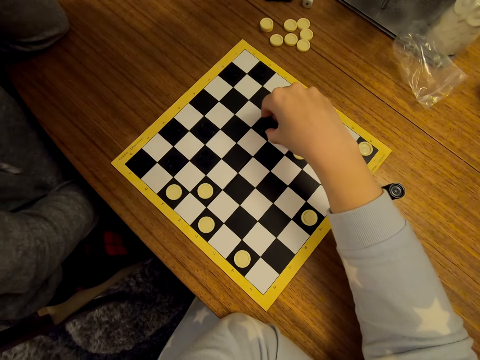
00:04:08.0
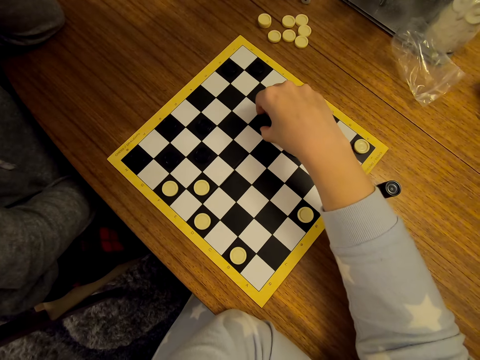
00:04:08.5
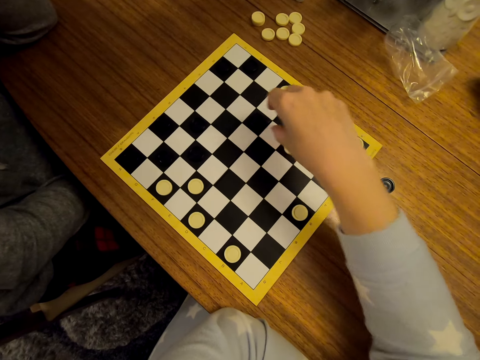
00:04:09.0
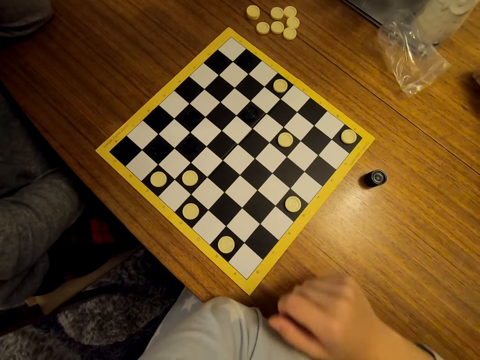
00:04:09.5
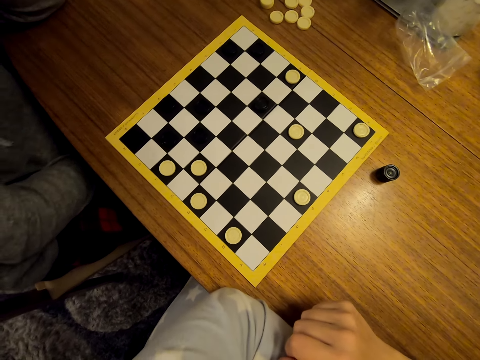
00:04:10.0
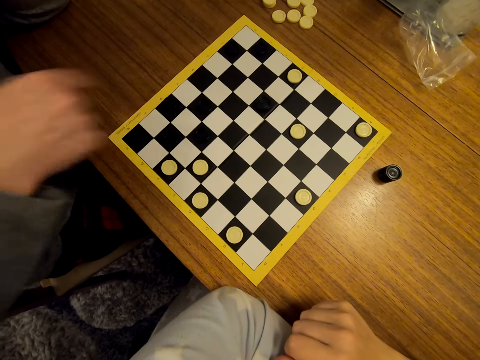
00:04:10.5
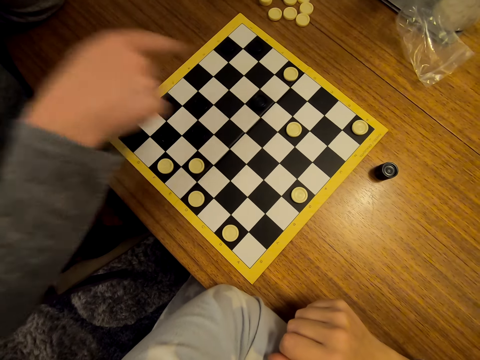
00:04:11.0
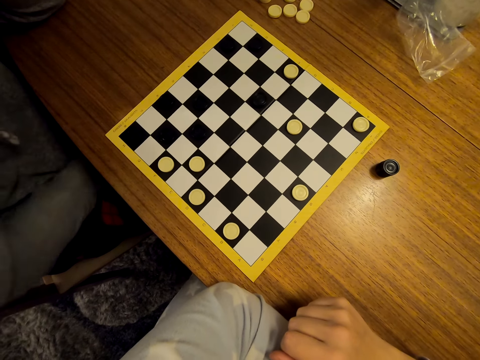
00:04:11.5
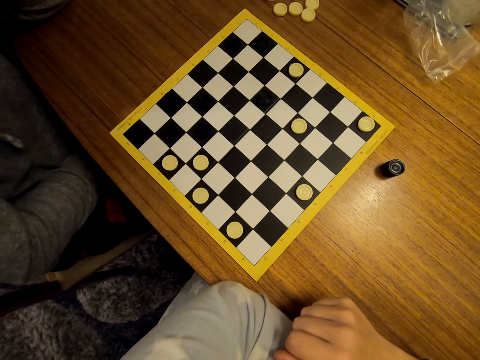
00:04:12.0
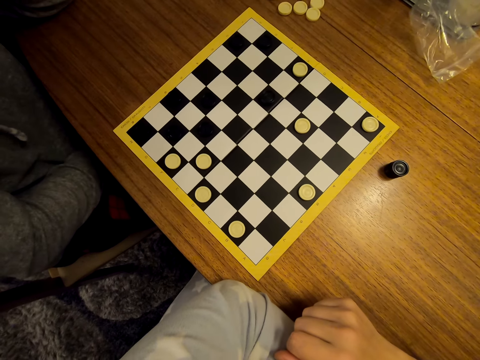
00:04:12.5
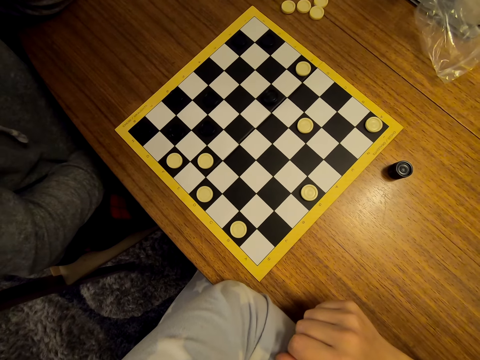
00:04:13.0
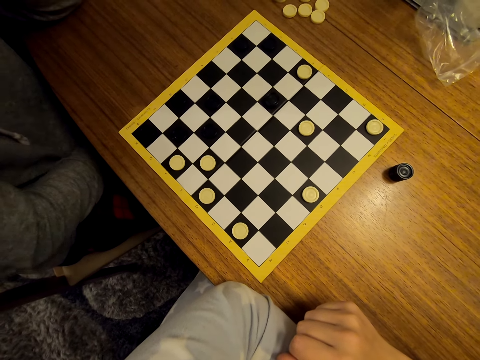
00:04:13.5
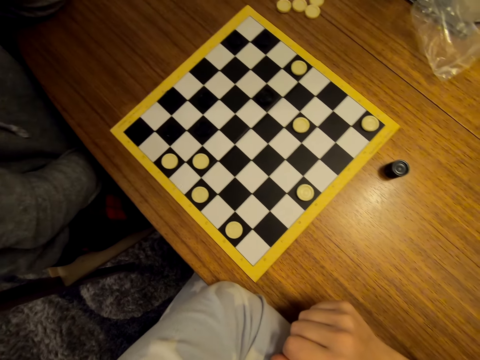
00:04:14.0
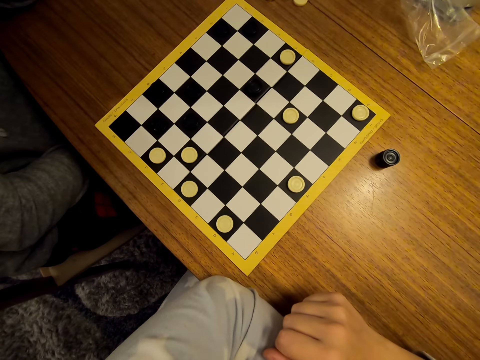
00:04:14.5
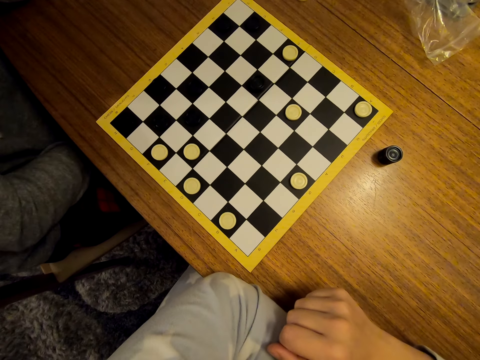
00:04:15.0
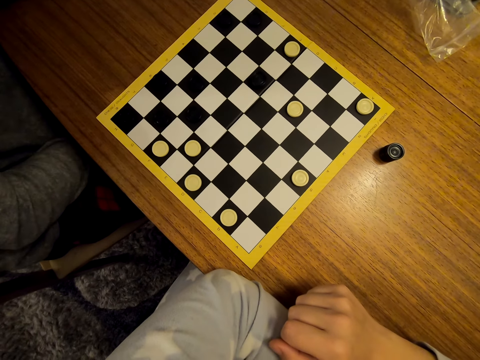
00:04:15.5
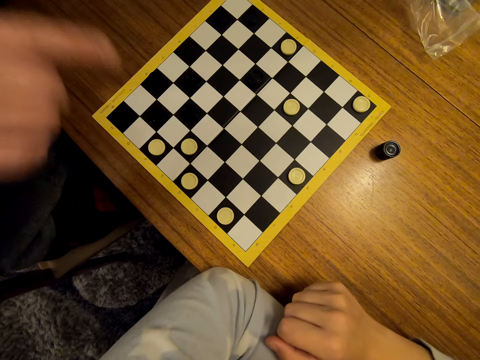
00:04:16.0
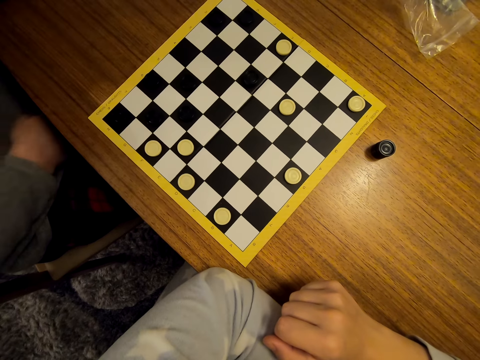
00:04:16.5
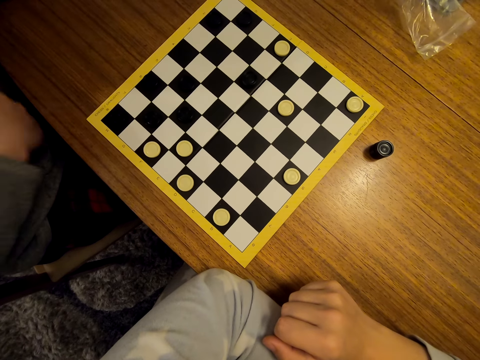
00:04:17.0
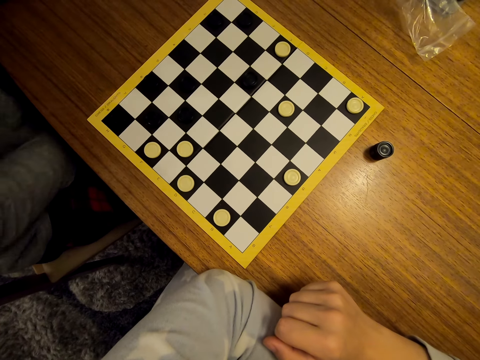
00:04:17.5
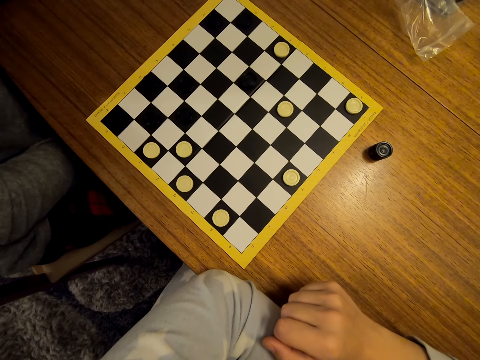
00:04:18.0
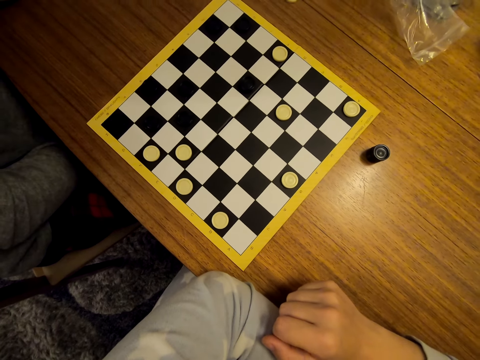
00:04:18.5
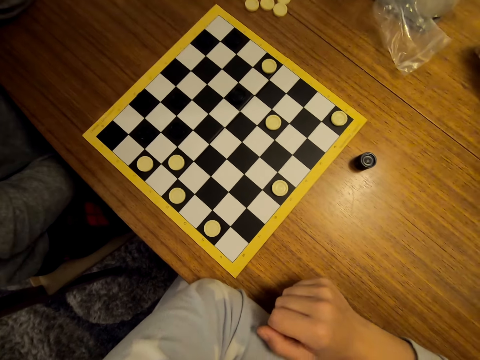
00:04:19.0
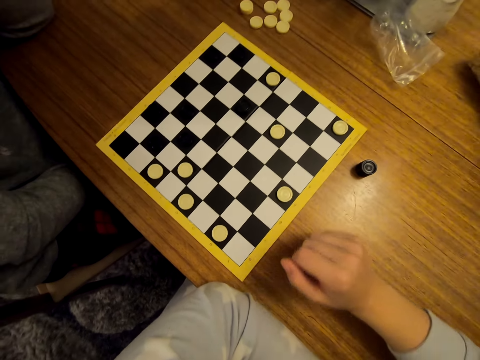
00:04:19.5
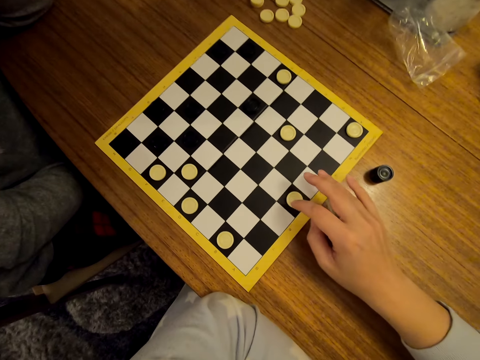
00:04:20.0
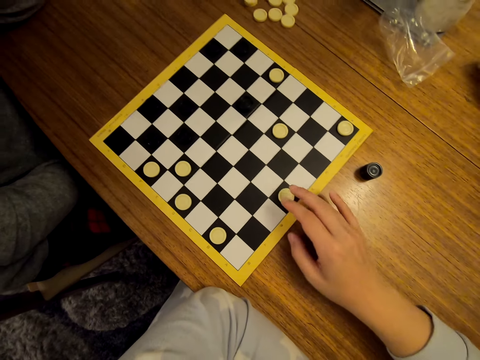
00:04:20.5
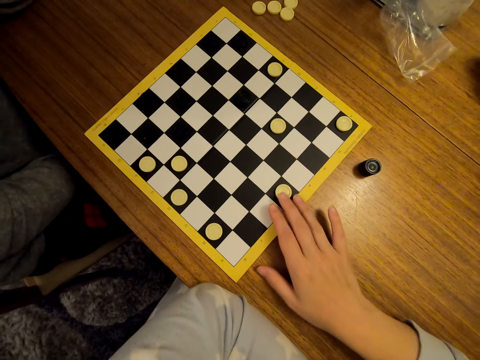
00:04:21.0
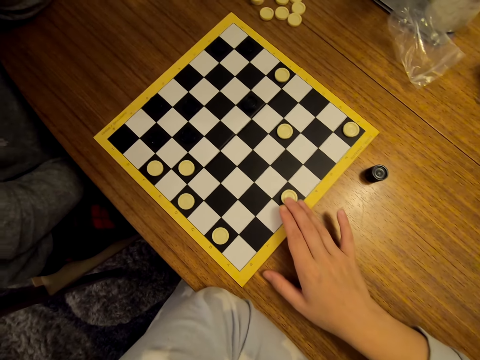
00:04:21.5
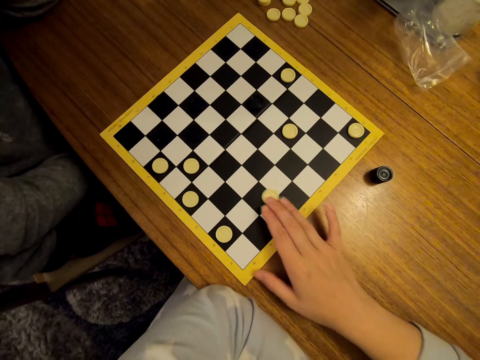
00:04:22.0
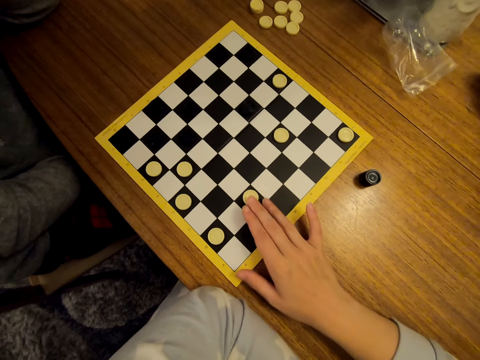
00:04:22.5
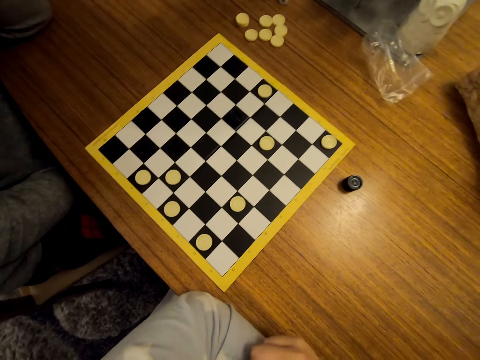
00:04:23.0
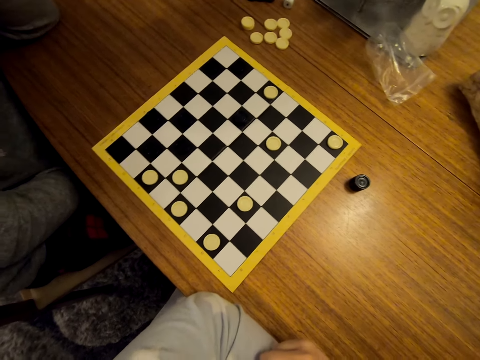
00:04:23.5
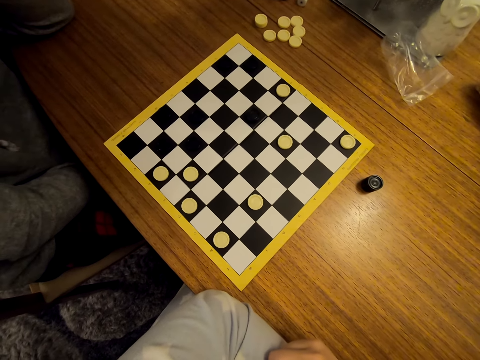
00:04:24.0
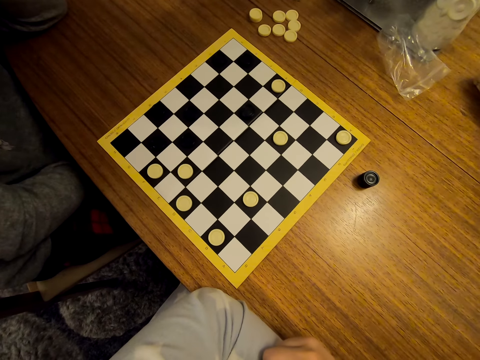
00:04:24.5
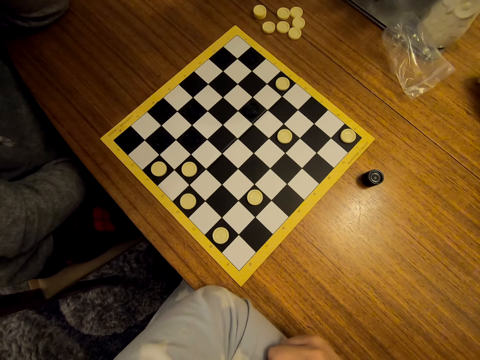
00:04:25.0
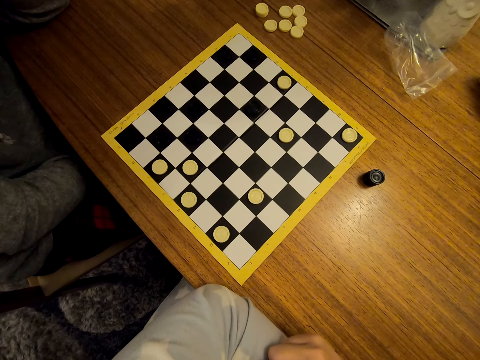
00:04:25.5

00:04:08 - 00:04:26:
The camera wearer talks to a man and touches a piece. The man points at the draughtboard. The man talks to a woman. The camera wearer laughs. They move a piece on the draughtboard.

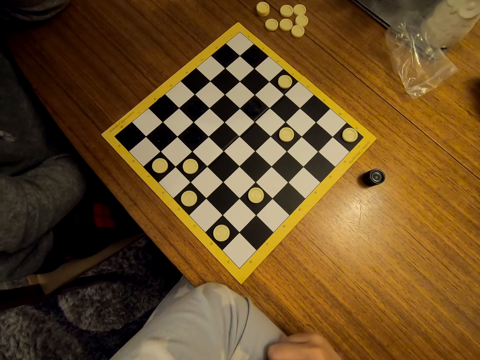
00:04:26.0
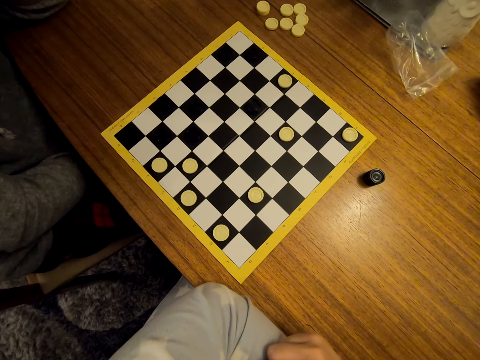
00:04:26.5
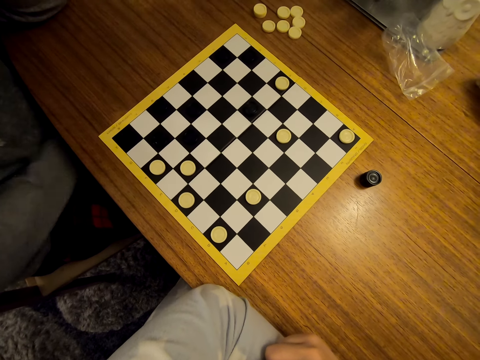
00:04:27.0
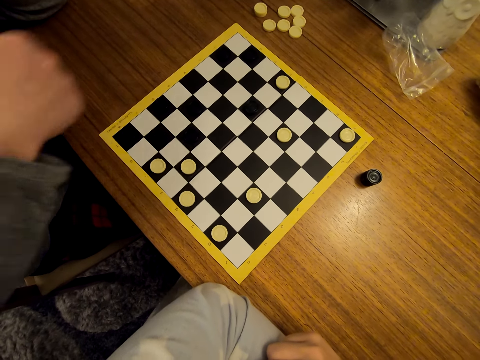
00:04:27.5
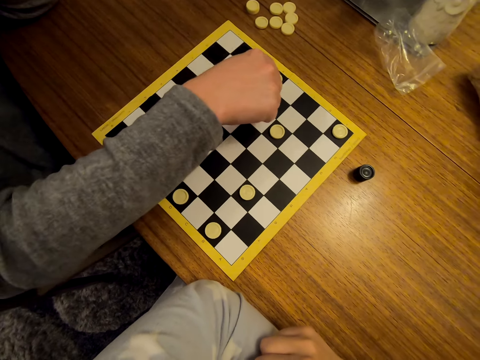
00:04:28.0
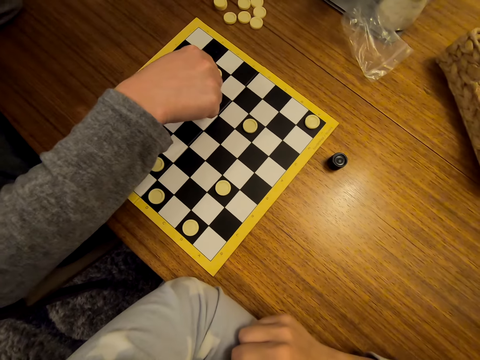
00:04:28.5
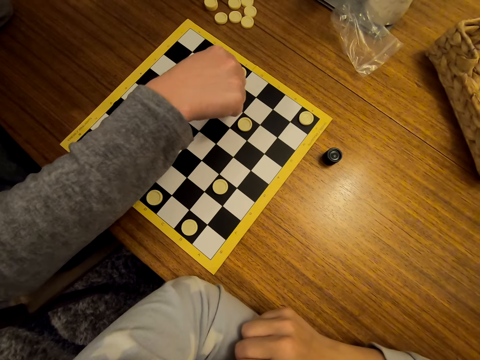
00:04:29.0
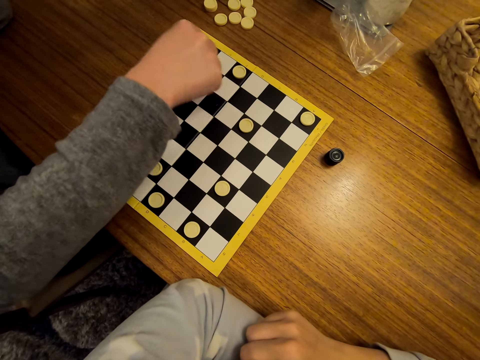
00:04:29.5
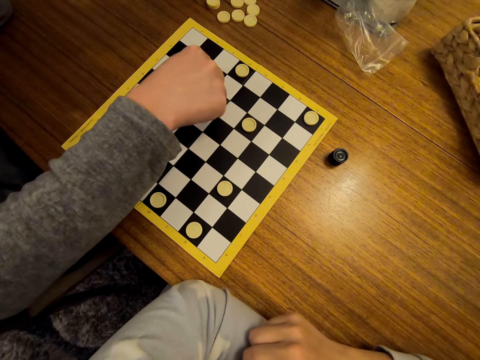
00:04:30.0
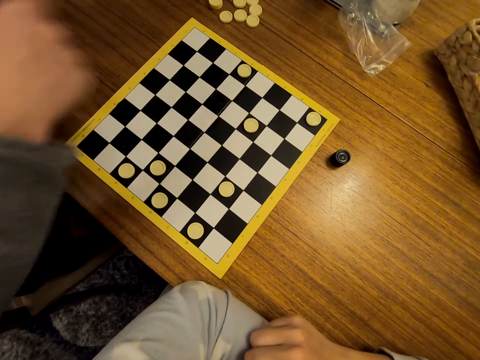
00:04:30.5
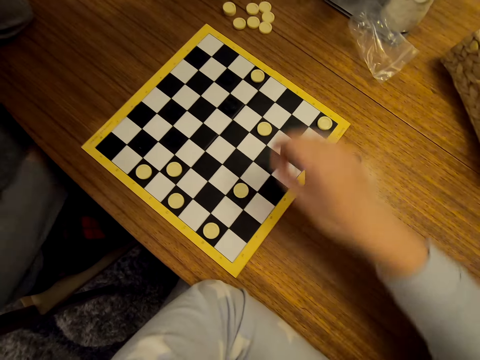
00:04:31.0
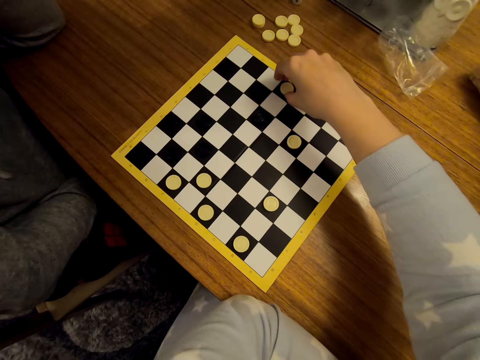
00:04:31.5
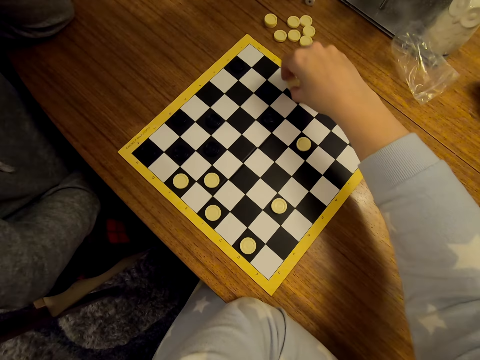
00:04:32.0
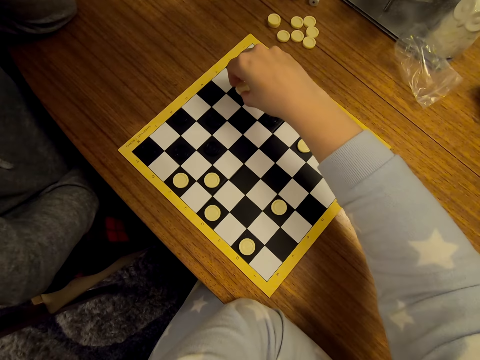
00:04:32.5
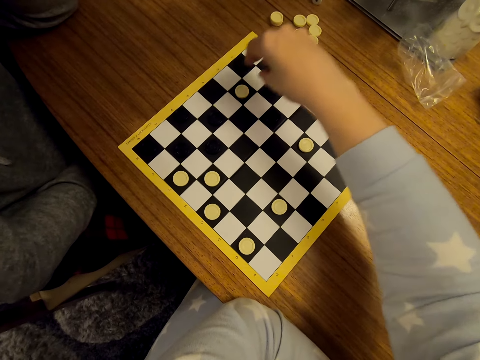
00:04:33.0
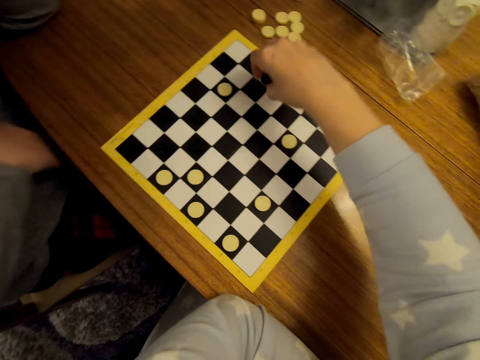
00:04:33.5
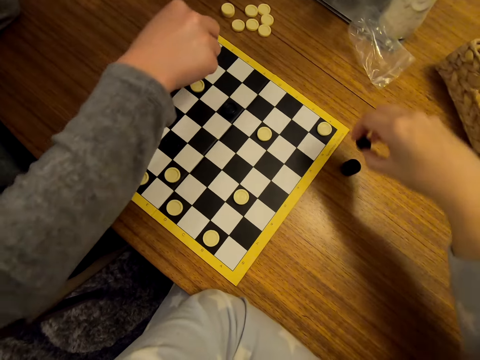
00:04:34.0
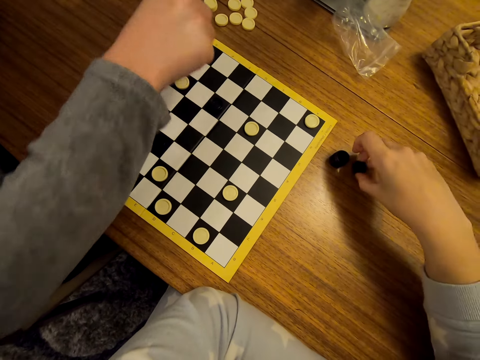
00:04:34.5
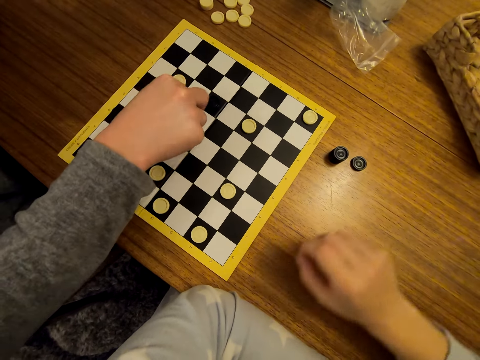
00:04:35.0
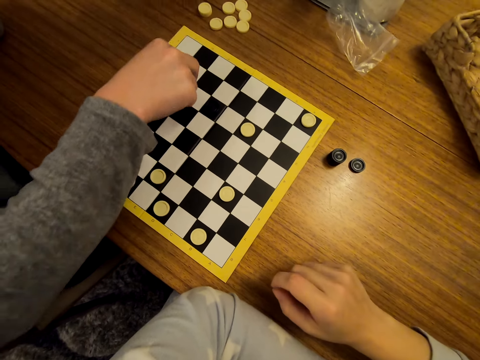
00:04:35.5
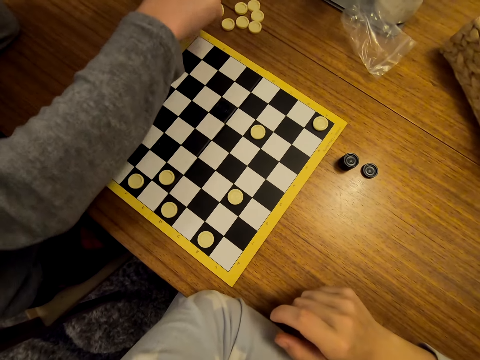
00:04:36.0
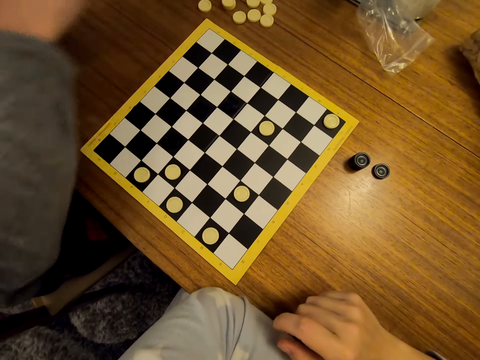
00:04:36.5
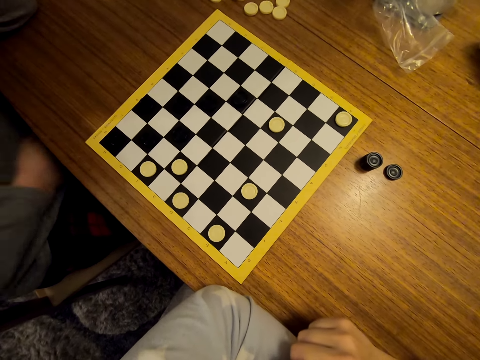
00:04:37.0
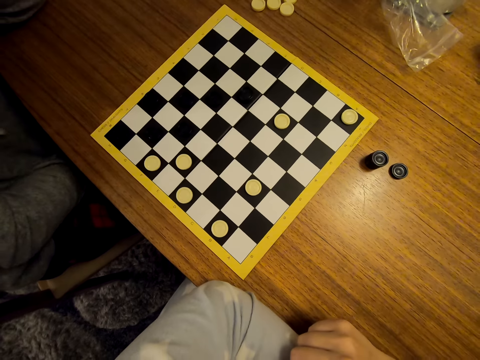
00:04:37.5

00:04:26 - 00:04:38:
A man moves a piece on the draughtboard. The camera wearer jumps a piece and moves a piece on the draughtboard. They remove a piece from the board and put a piece on the table. The man jumps a piece and moves a piece on the draughtboard. He removes a piece from the board and puts a piece on the table.
